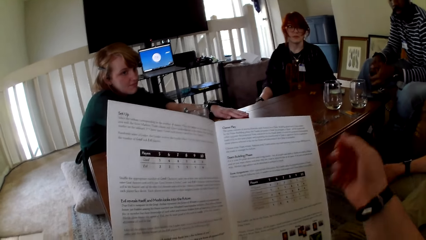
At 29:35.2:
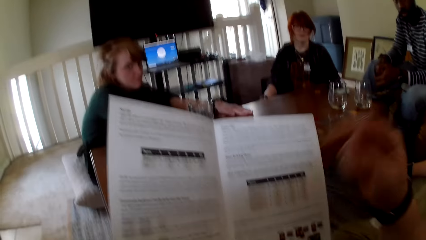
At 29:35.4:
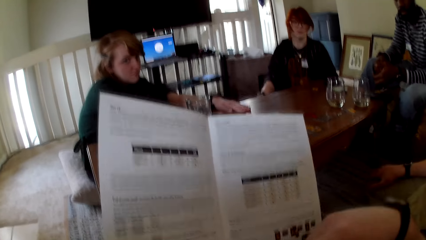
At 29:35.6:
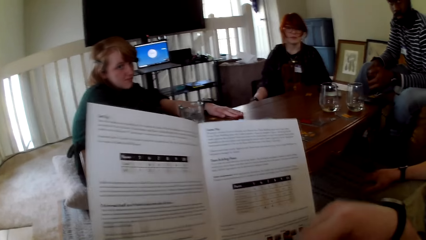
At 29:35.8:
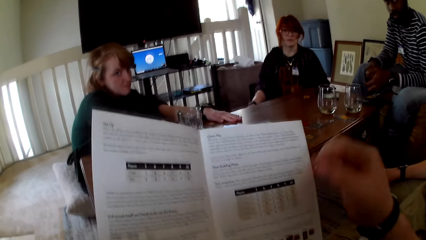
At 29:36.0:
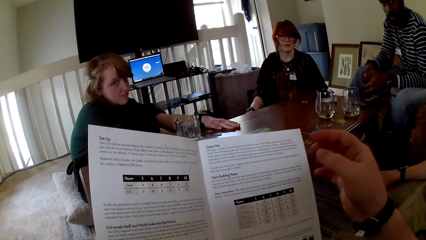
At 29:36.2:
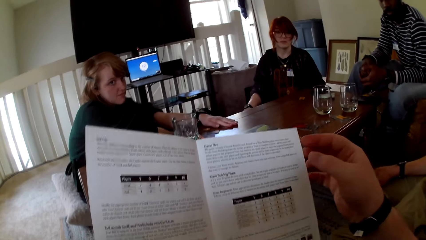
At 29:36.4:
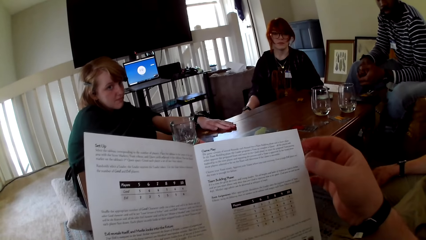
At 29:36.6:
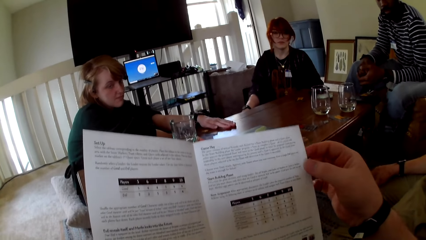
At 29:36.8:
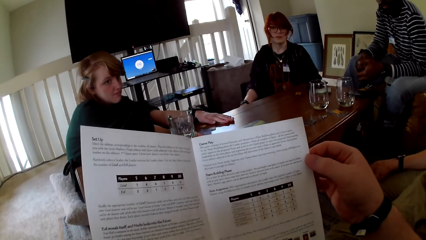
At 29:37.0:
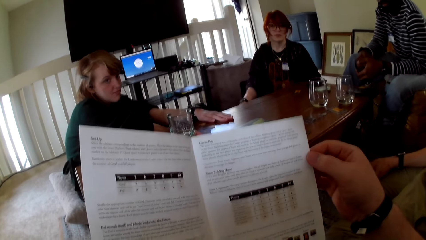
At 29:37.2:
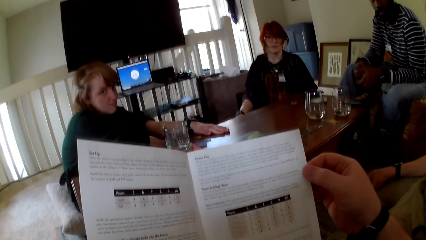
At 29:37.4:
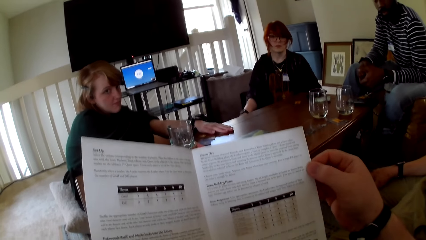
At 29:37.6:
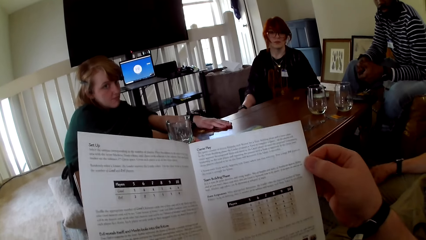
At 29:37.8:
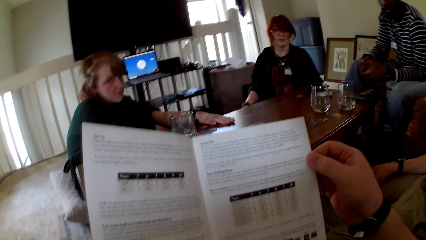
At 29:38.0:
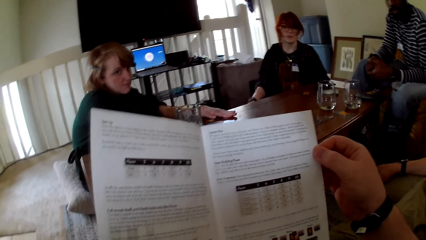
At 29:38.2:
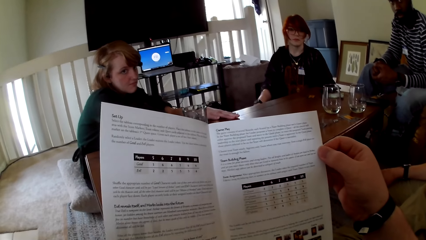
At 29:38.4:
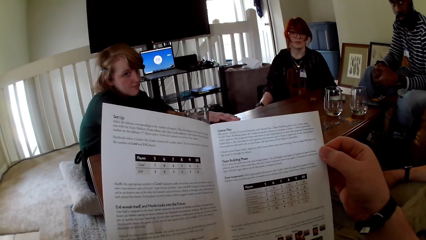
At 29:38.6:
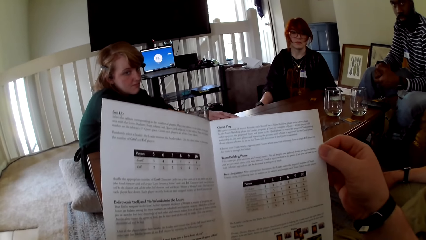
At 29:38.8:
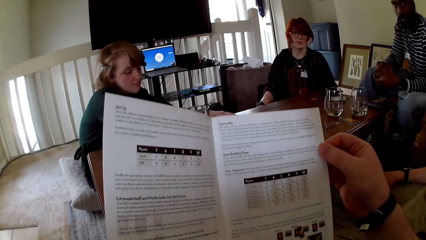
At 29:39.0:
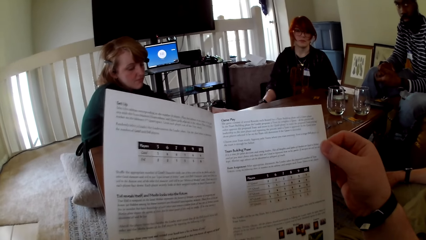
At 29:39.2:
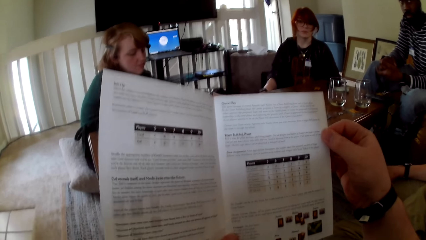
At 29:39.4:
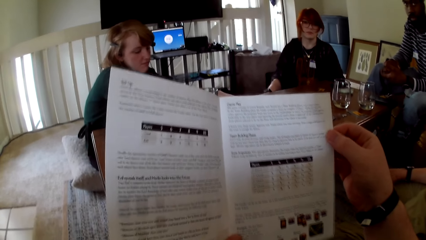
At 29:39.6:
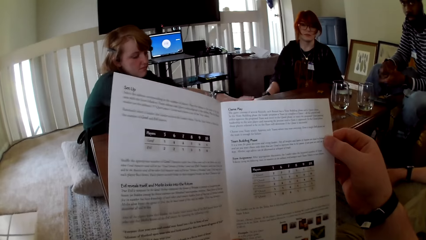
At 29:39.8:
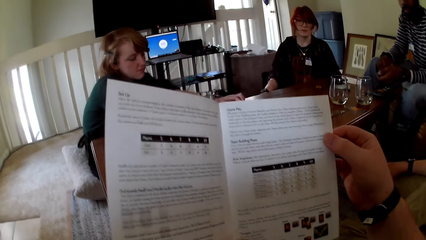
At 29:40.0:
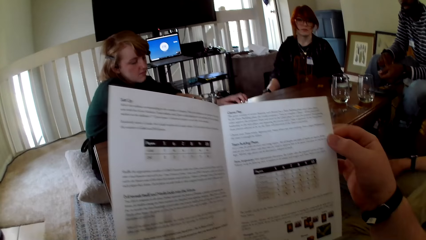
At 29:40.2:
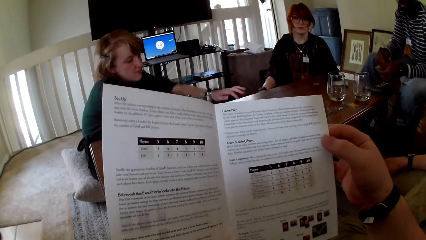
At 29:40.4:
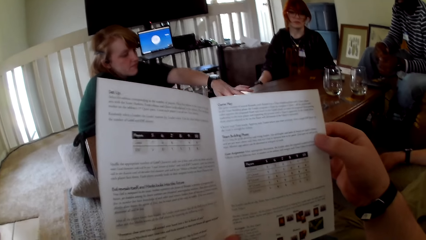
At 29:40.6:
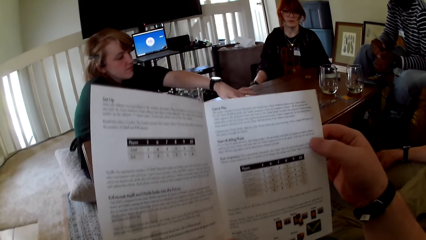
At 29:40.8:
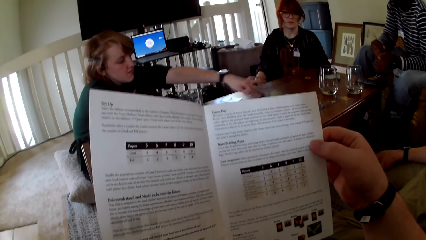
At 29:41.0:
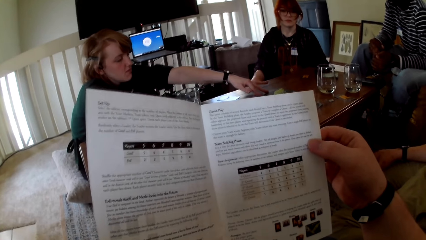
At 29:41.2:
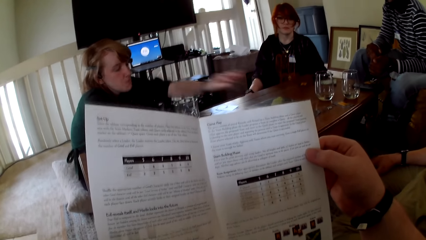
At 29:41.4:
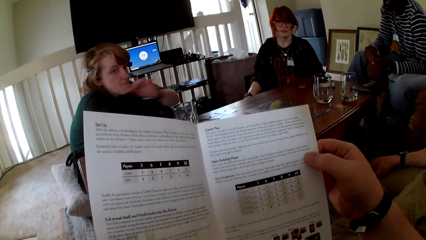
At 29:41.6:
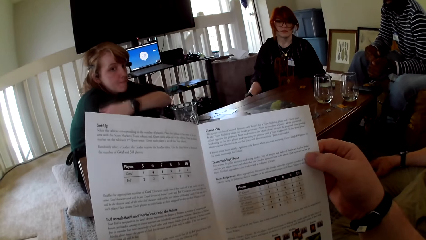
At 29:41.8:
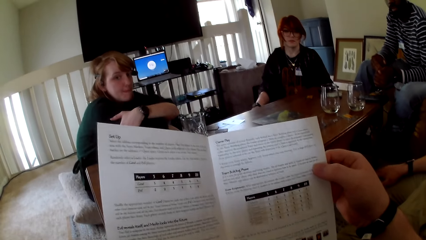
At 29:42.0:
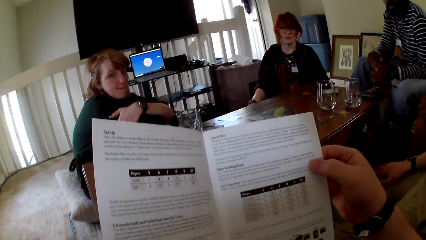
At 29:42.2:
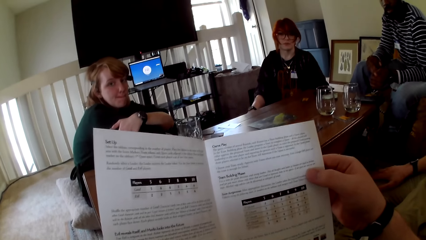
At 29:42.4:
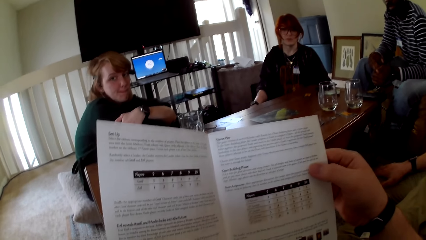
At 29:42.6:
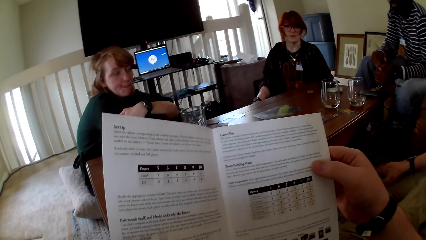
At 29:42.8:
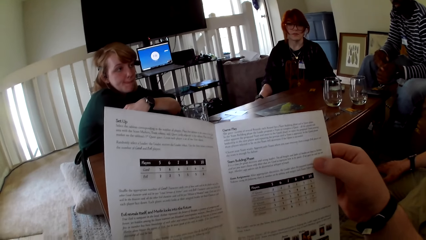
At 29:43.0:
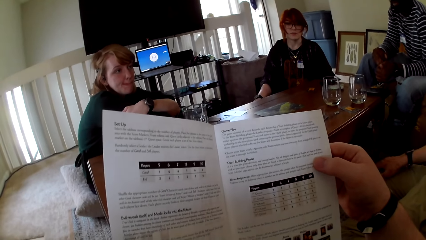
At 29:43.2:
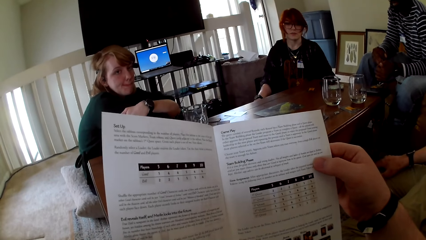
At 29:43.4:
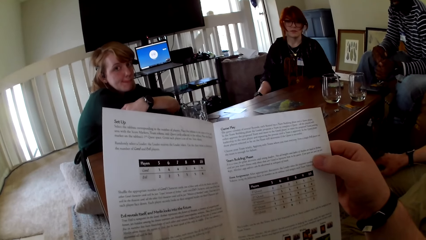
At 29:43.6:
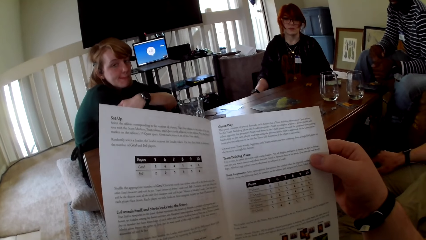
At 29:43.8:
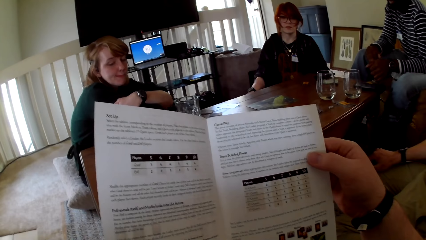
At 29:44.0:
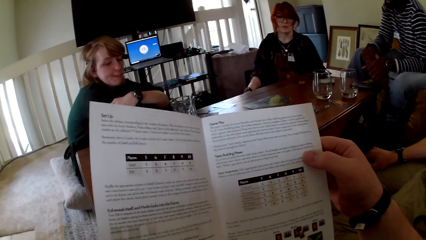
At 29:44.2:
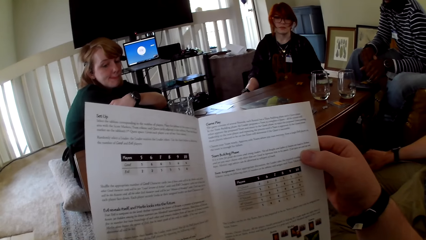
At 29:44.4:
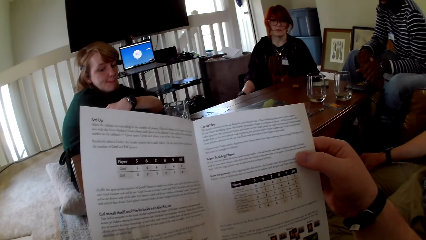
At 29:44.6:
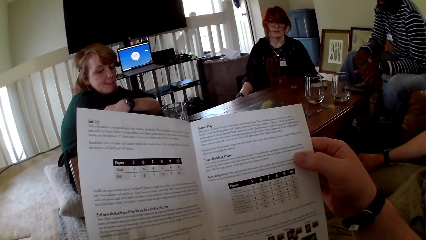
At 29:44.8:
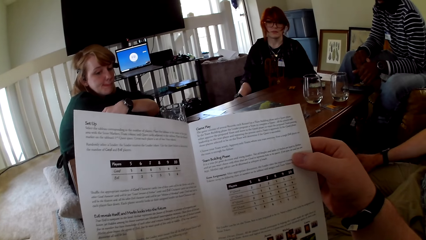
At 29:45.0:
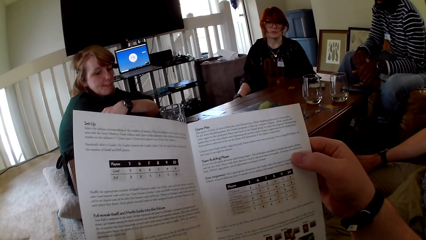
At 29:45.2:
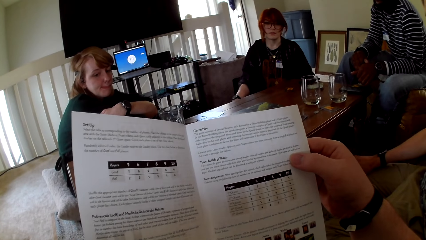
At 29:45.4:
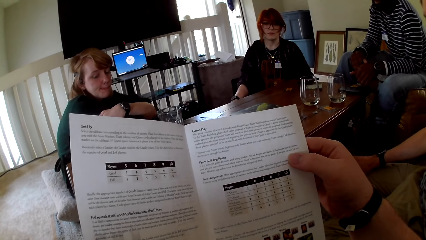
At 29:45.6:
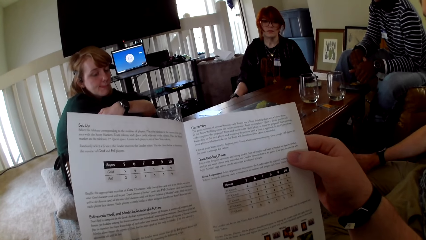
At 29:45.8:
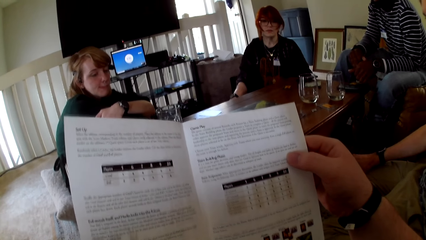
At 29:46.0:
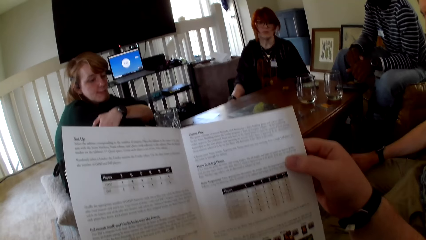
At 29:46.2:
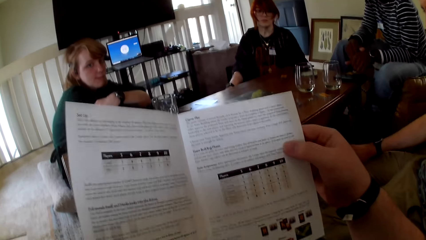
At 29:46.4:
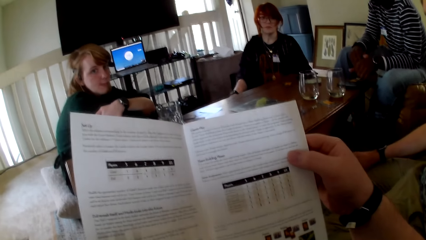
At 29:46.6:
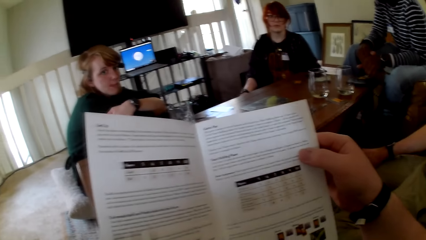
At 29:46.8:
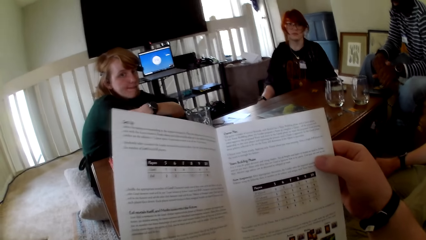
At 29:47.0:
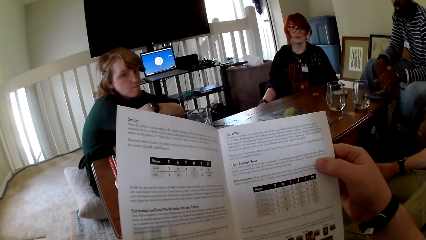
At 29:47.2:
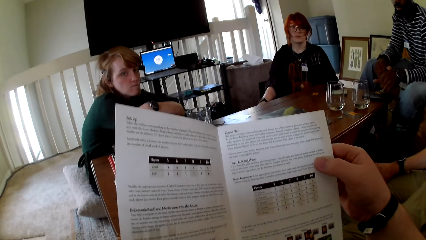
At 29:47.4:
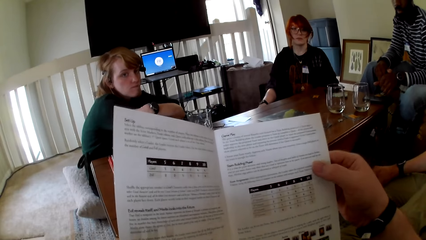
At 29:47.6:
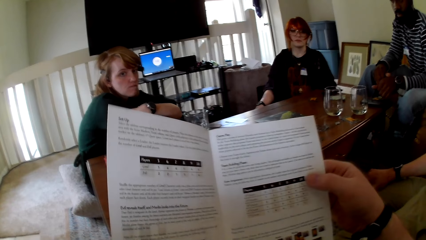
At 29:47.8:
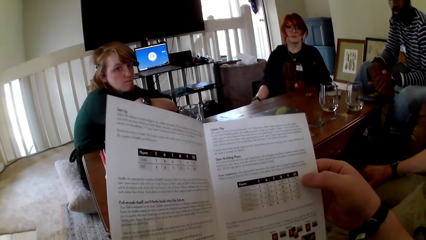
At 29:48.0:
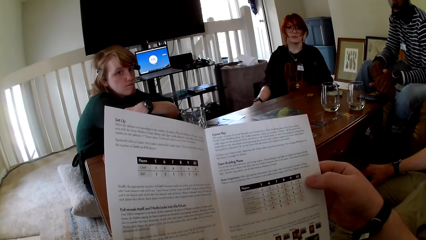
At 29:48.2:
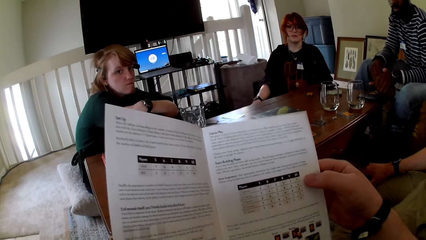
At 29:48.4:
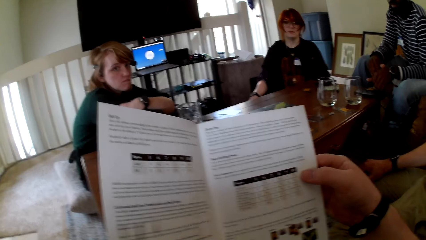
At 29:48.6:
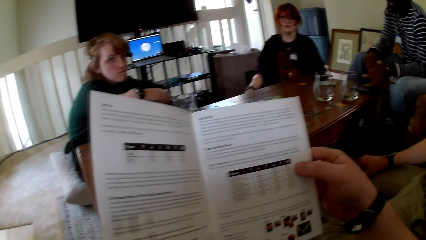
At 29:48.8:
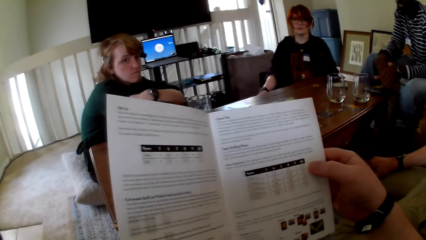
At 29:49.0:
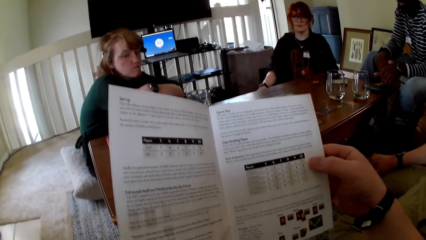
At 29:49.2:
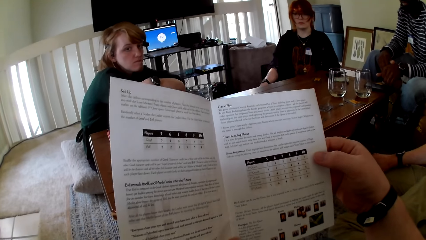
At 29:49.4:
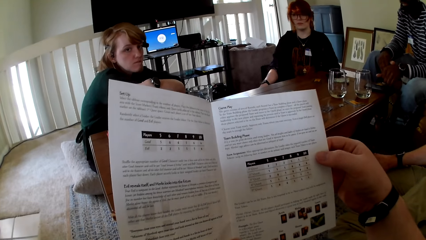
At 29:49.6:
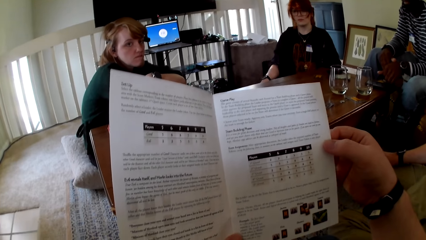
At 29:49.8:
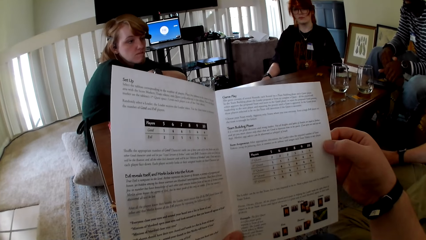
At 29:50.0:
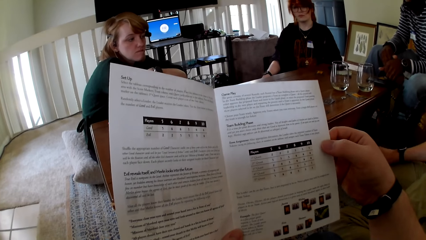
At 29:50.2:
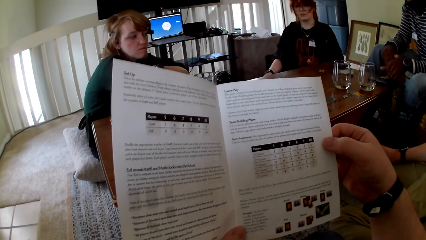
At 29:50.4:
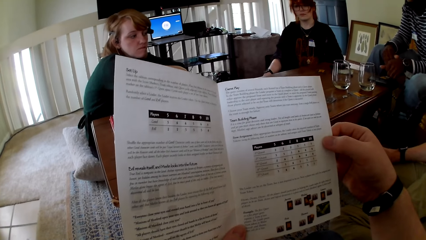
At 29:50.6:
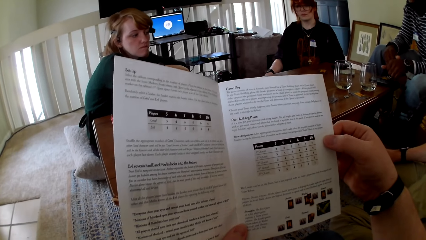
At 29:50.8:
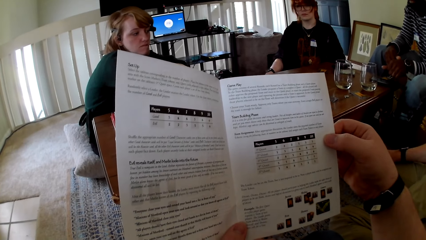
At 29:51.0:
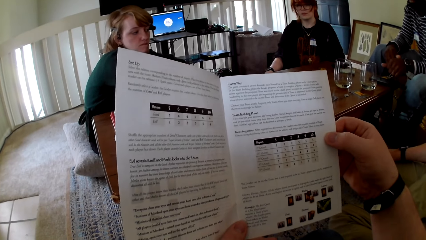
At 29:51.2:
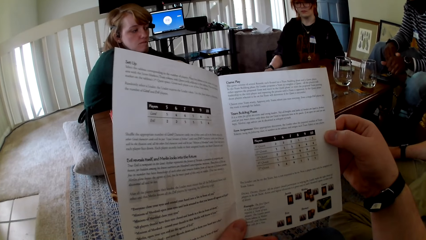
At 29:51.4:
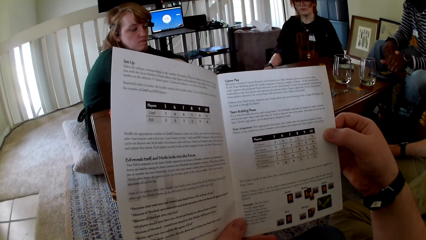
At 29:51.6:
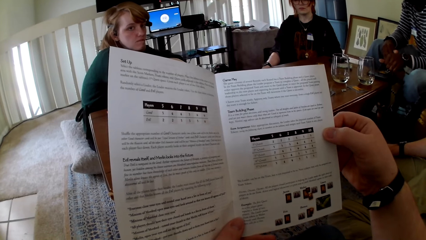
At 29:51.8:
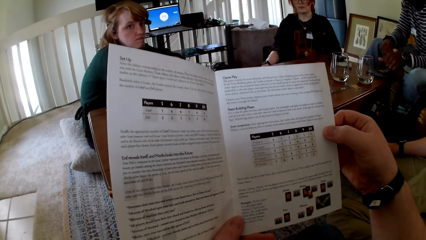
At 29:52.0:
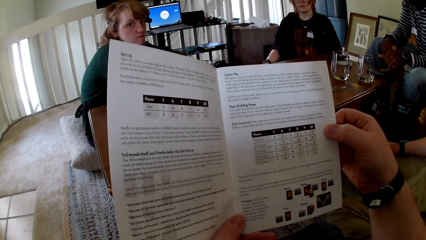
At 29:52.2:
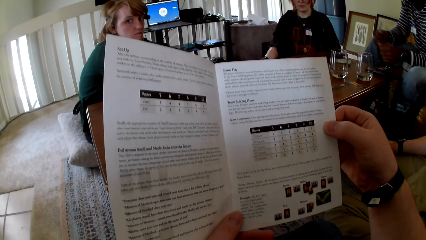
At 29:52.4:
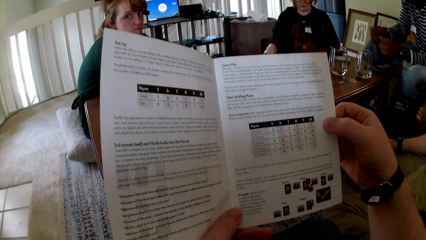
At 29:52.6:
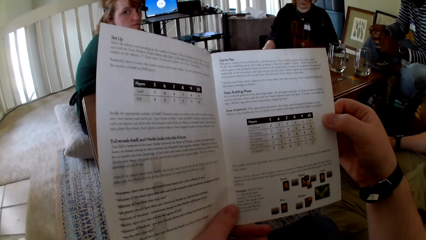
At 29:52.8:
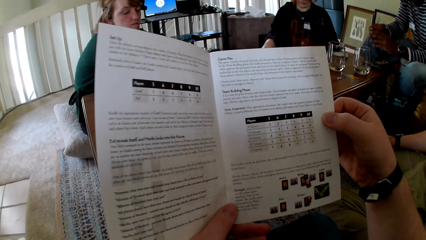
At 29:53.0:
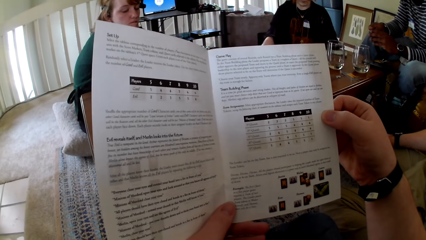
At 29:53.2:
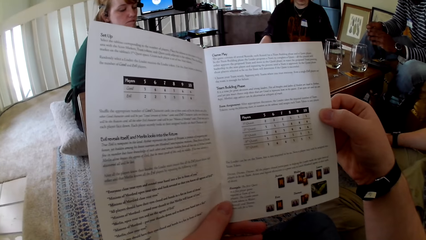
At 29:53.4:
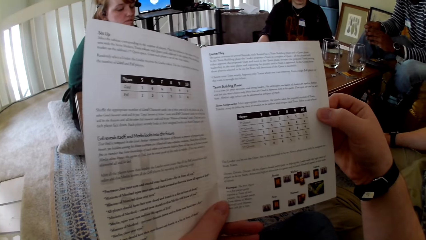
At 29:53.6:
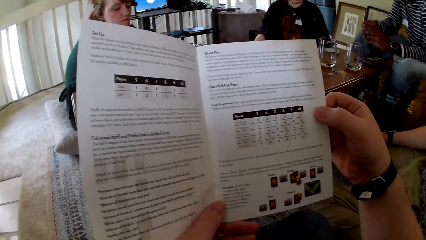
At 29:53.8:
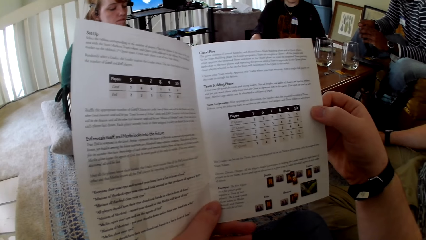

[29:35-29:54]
The camera wearer pulls his hand off the pamphlet. He gestures his hand. He holds the pamphlet. He reads the pamphlet. A woman puts a hand on the table. The woman pushes the picture aside. The camera wearer touches a book. The woman holds her arm. The camera wearer reads the pamphlet.
